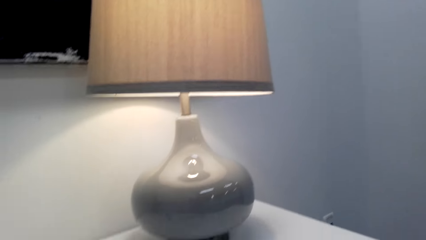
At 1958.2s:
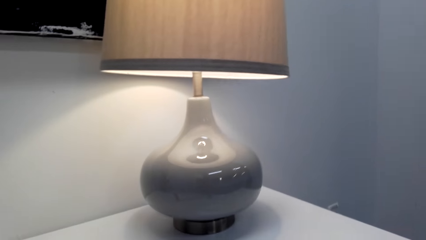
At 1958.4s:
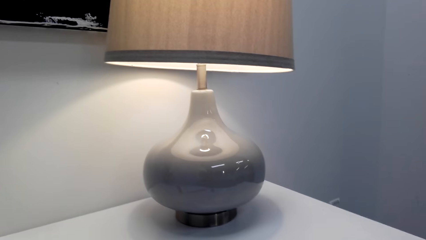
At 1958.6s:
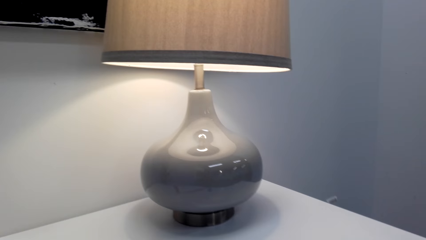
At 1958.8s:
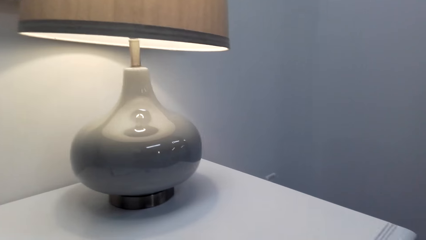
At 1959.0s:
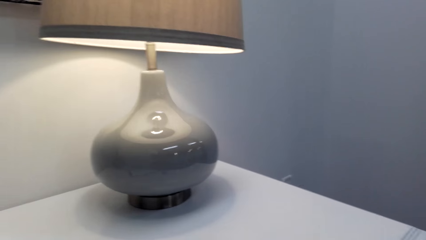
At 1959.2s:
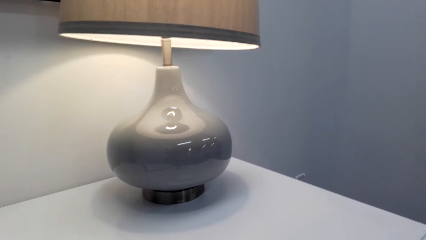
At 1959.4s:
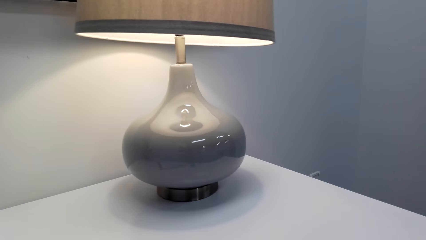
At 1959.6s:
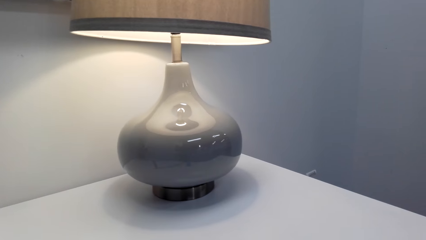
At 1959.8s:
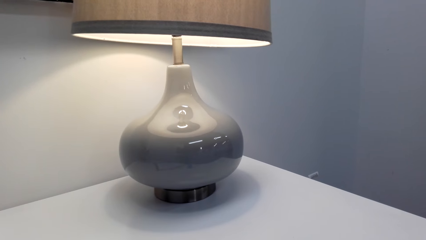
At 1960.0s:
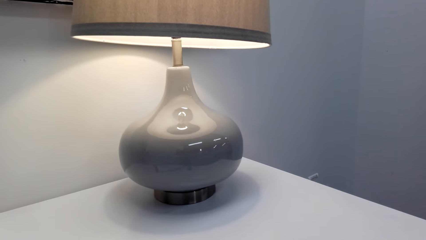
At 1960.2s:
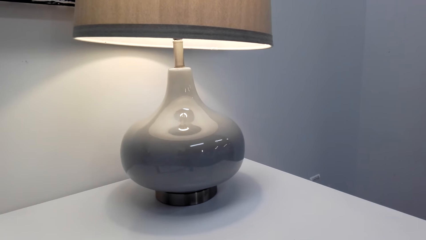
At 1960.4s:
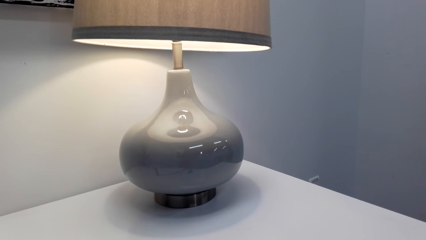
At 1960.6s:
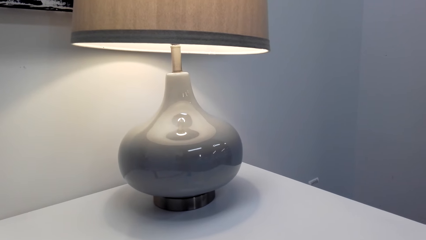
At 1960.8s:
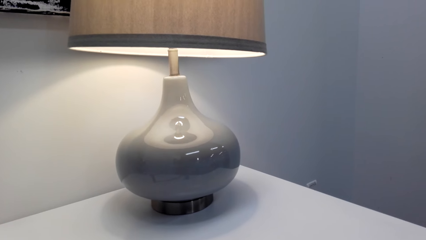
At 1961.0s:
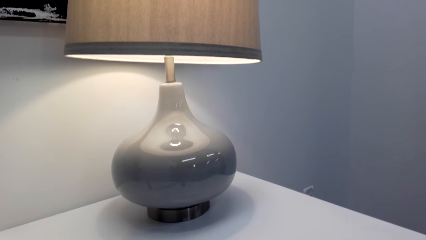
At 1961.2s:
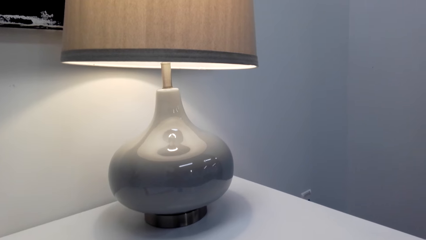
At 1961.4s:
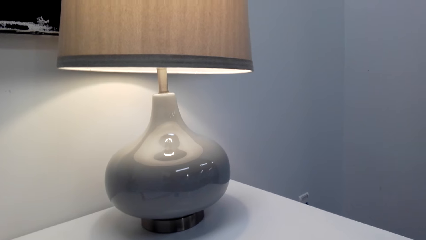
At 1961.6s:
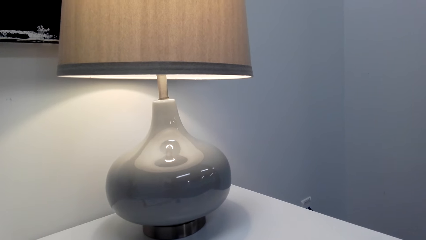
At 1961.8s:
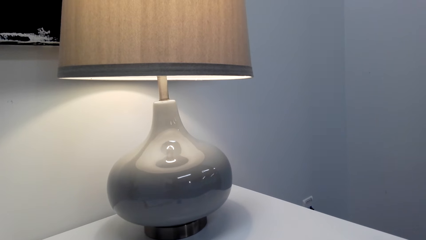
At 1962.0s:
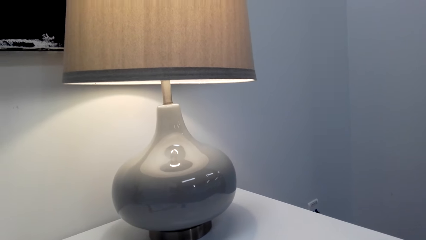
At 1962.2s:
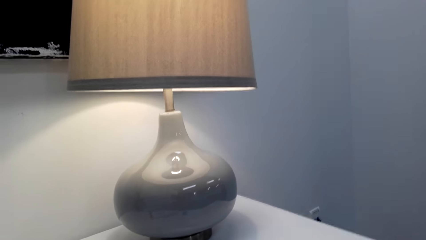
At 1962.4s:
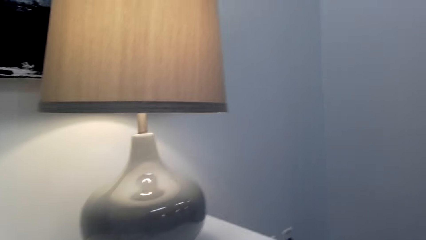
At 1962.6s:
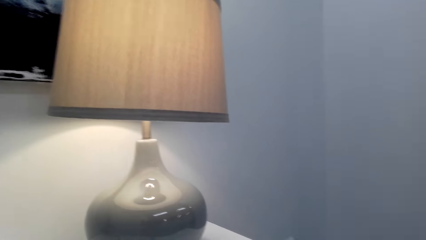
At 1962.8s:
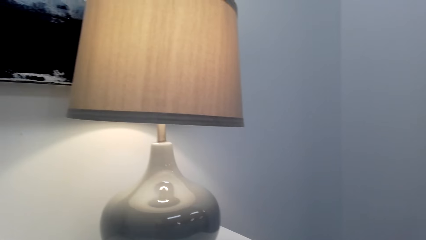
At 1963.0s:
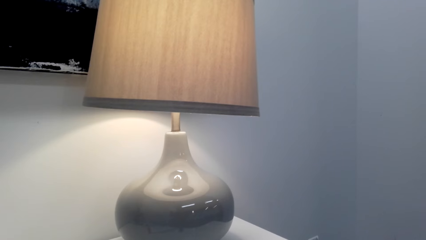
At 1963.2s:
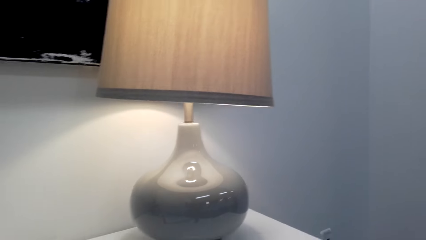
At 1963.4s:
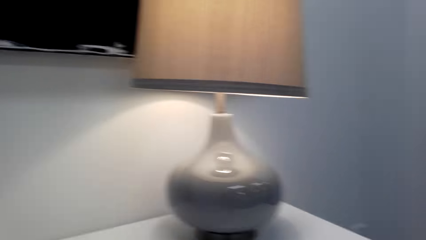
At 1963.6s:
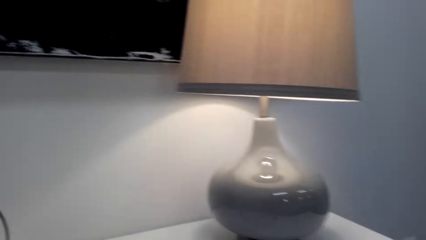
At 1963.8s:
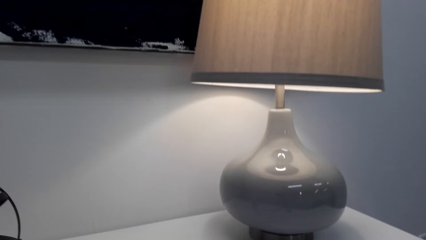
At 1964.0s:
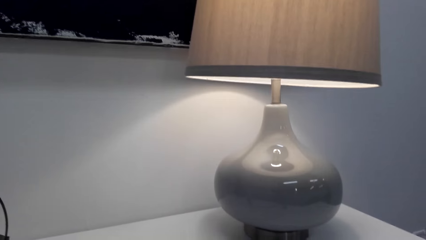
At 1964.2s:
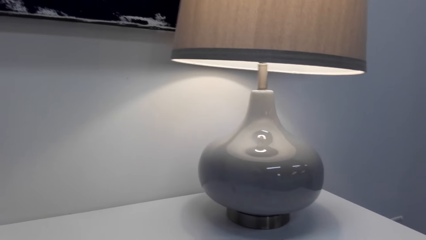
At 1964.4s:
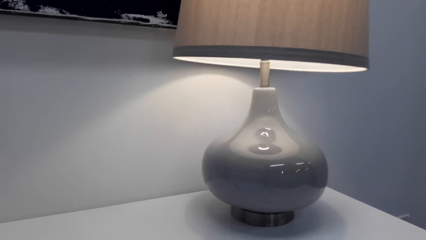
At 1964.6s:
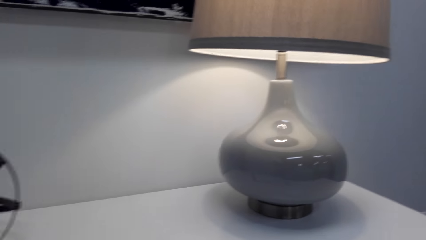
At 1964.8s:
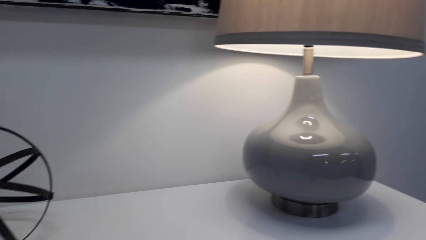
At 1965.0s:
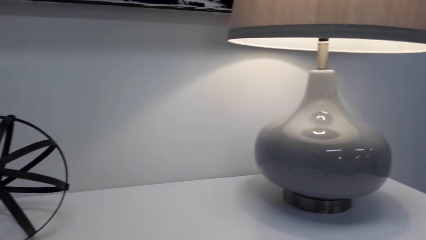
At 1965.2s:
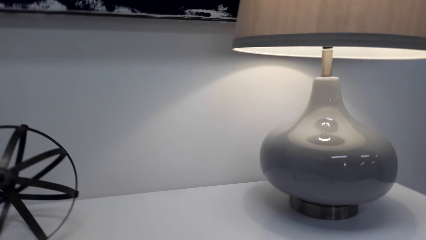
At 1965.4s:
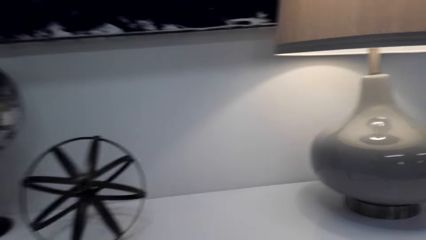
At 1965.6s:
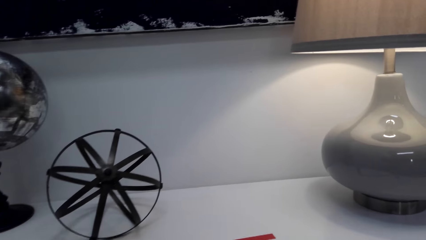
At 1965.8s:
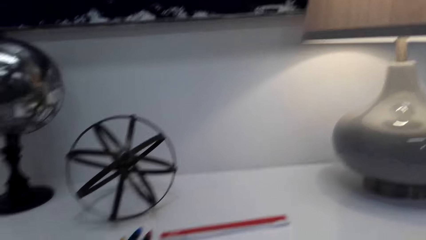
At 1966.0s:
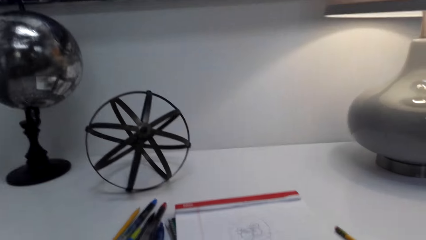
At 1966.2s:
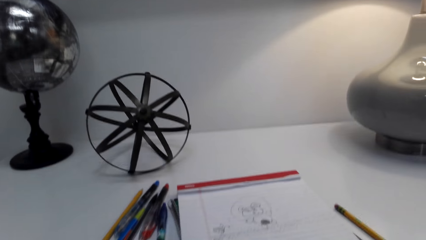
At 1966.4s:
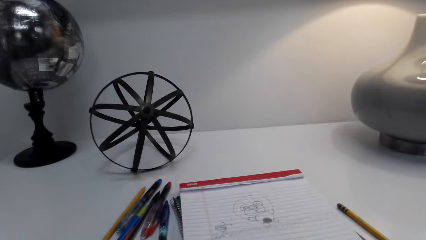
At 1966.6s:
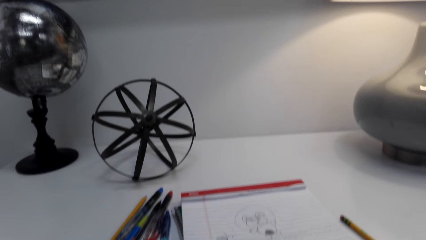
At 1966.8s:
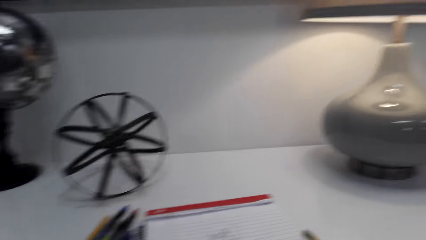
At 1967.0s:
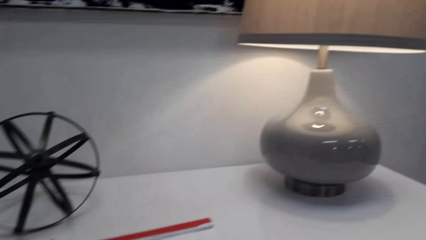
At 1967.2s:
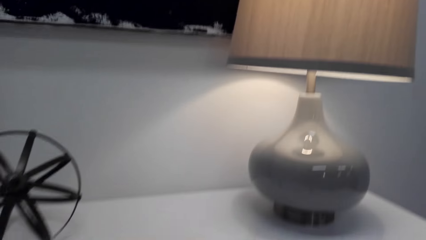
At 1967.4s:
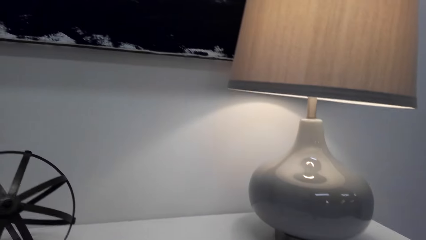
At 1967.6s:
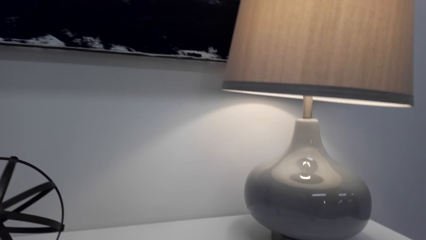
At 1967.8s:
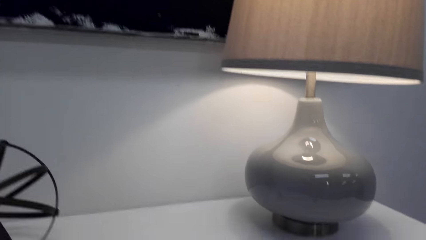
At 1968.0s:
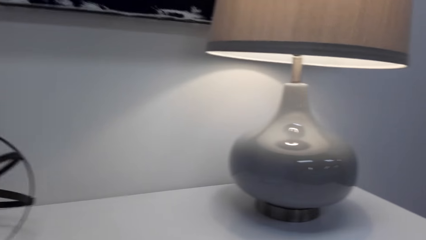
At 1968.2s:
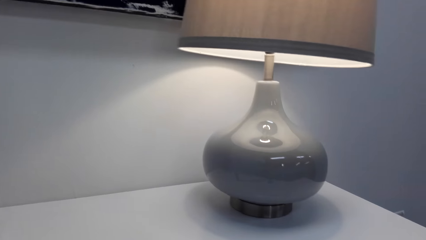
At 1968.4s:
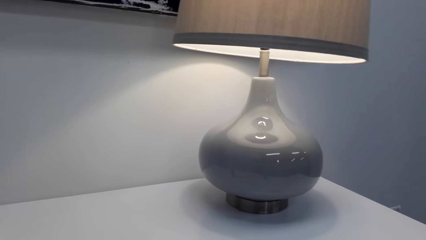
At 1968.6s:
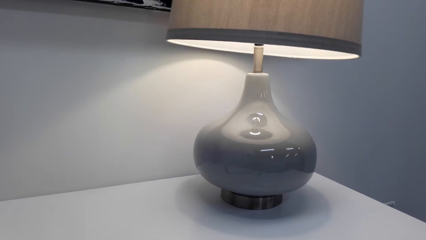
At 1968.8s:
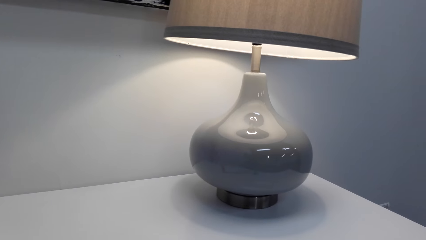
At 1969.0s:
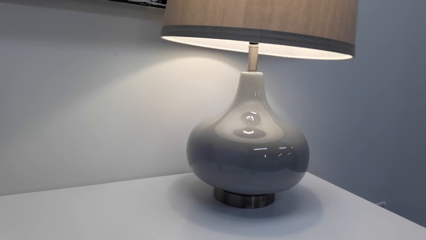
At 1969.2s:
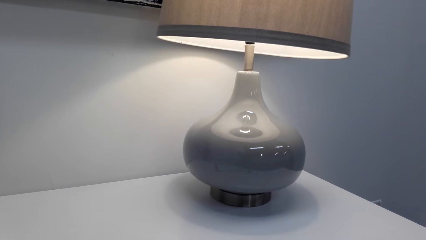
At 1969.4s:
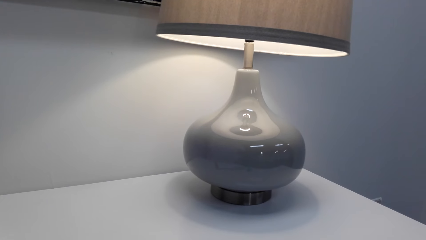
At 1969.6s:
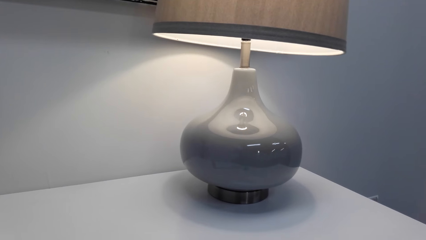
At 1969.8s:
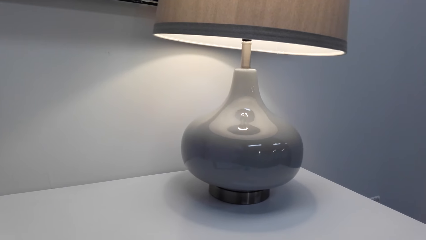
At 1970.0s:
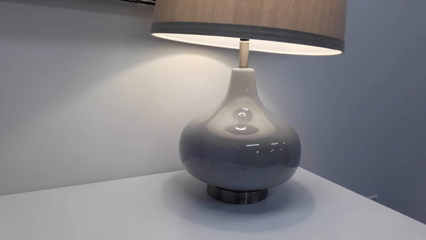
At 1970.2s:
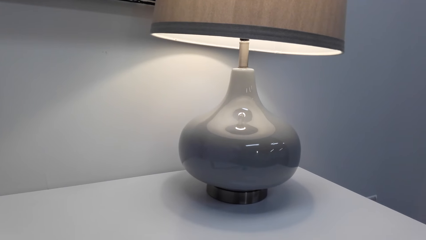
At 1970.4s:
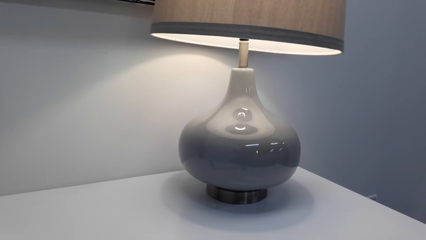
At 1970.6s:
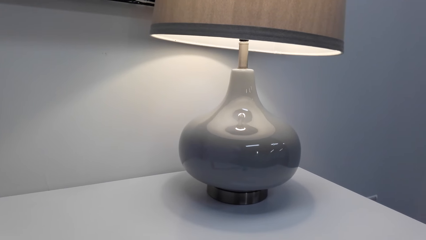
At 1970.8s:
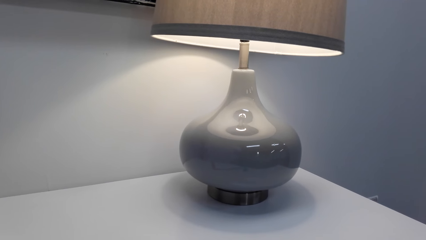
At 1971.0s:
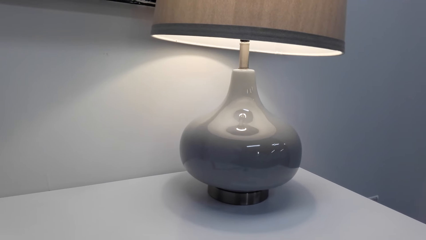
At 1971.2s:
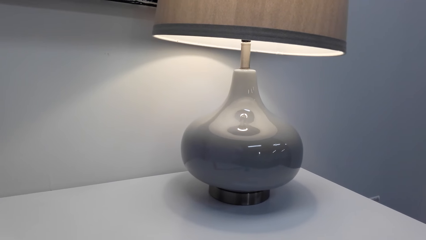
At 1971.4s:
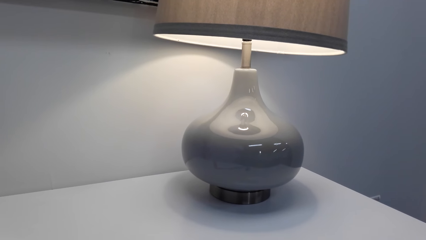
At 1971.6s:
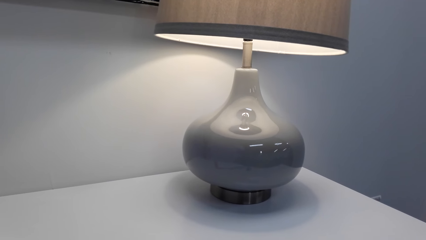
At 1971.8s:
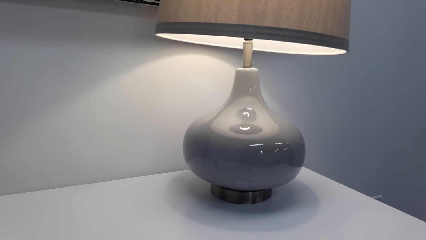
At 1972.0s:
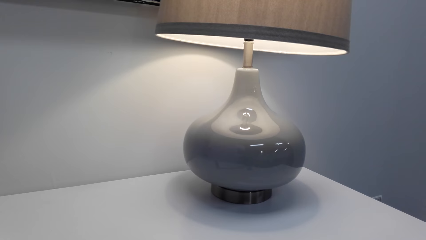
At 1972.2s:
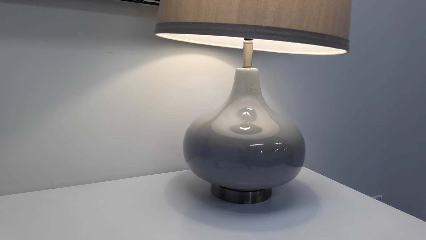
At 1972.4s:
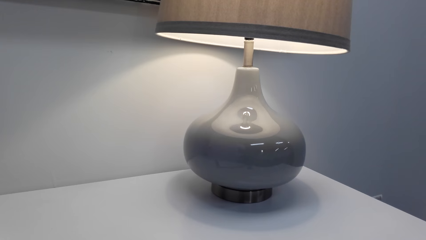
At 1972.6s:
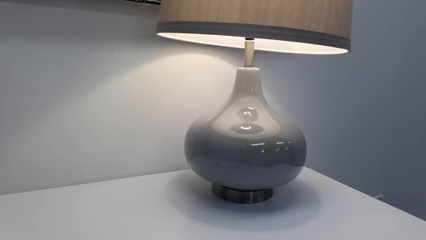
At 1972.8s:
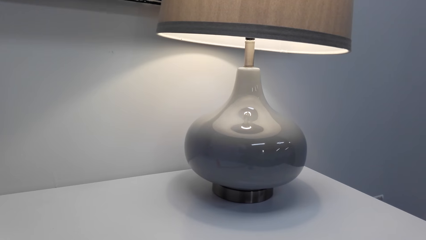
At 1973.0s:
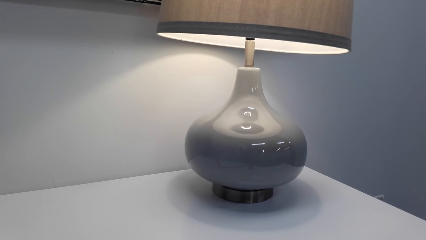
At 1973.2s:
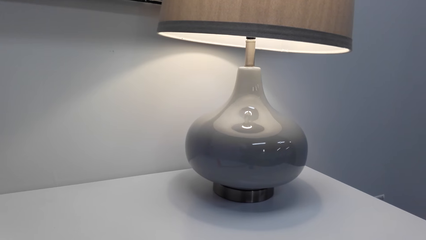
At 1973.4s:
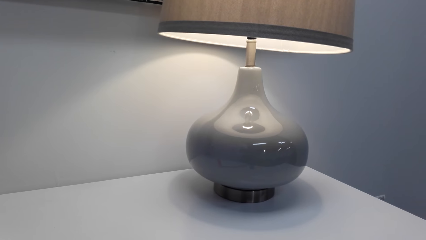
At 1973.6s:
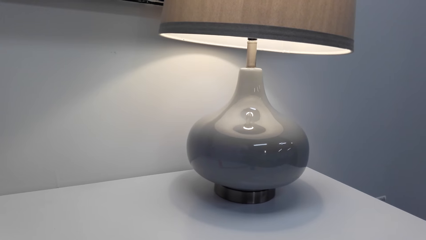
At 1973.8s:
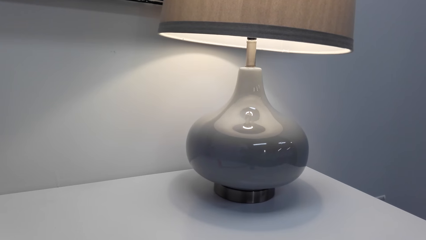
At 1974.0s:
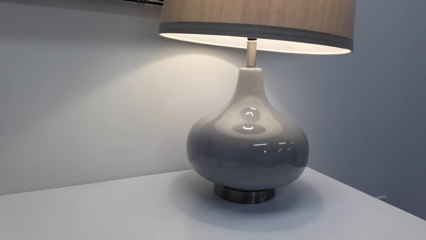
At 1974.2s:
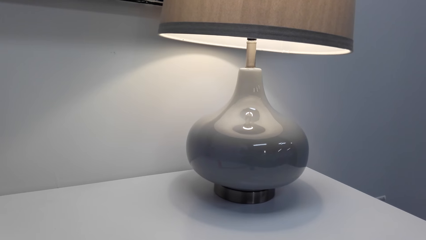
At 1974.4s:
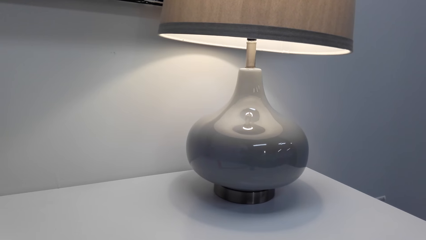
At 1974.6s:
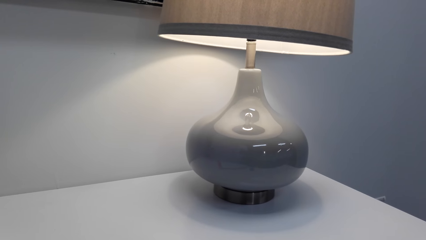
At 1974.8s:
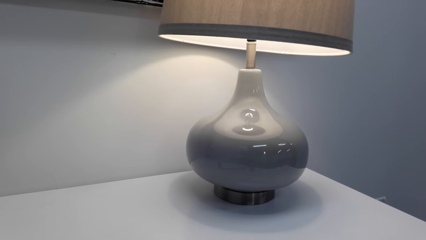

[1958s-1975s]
A person speaks to the camera wearer. The camera wearer speaks to the person. The person speaks to the camera wearer. The camera wearer speaks to the person. They clear the throat. They speak to the person. The person speaks to the camera wearer.
